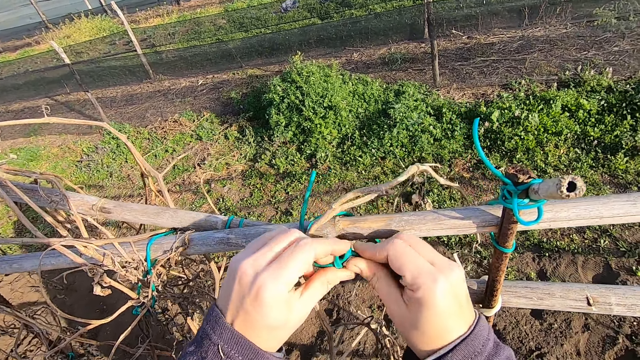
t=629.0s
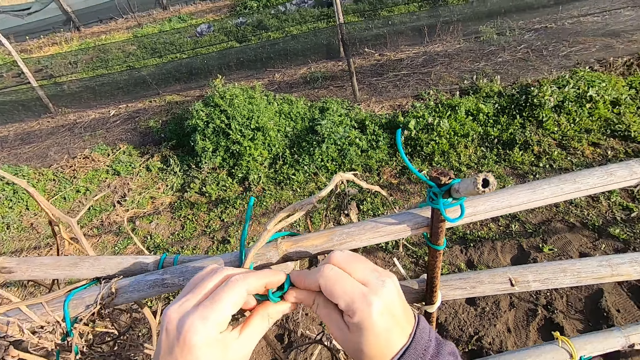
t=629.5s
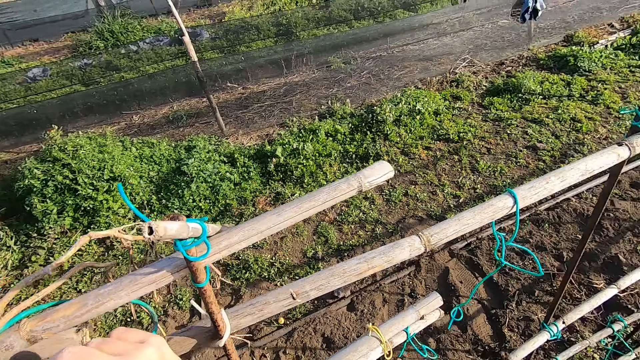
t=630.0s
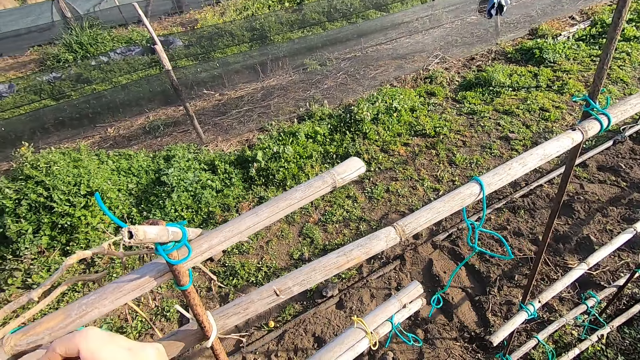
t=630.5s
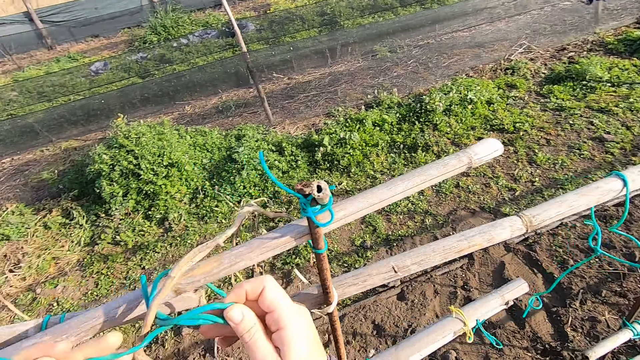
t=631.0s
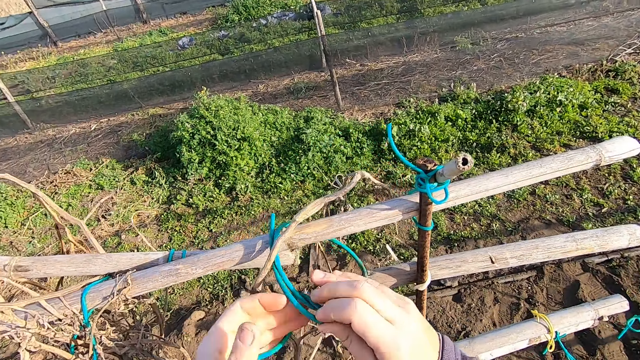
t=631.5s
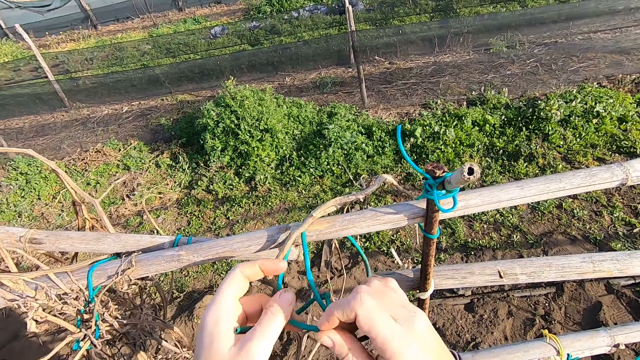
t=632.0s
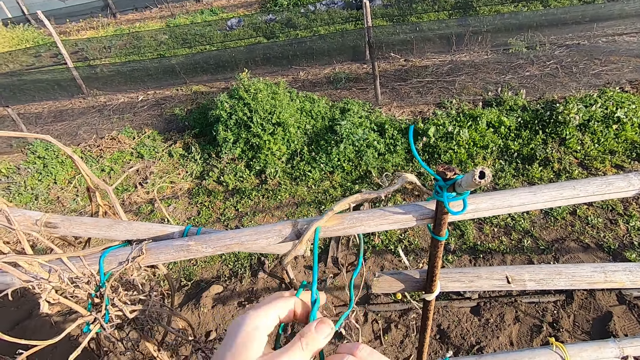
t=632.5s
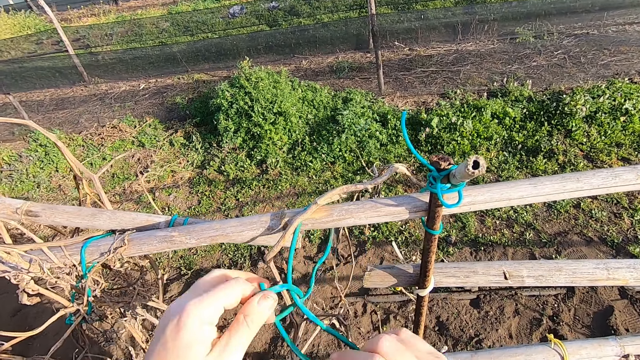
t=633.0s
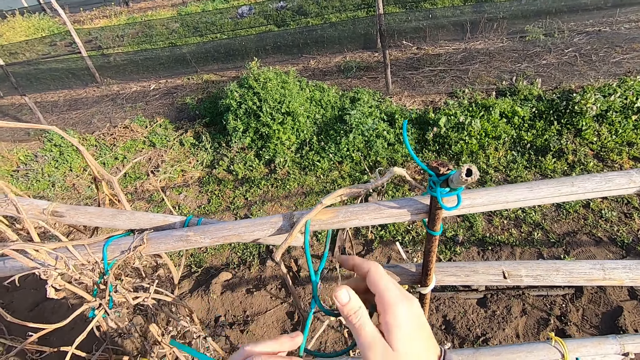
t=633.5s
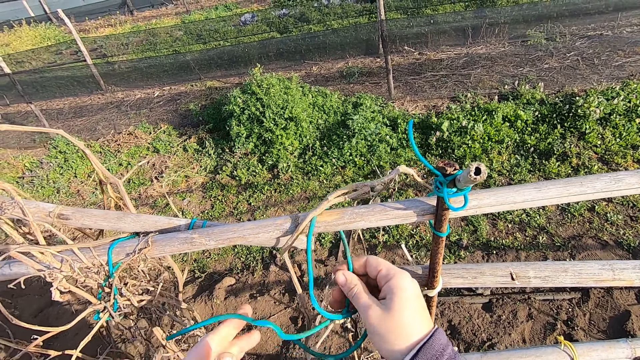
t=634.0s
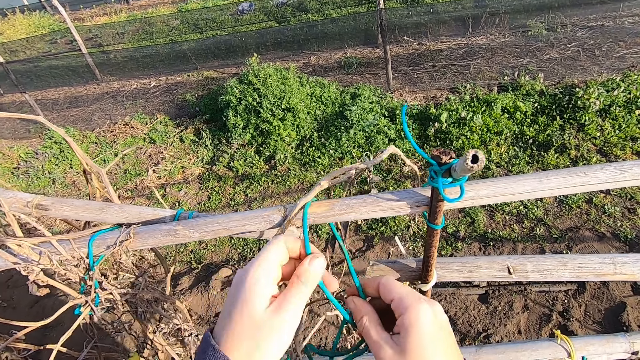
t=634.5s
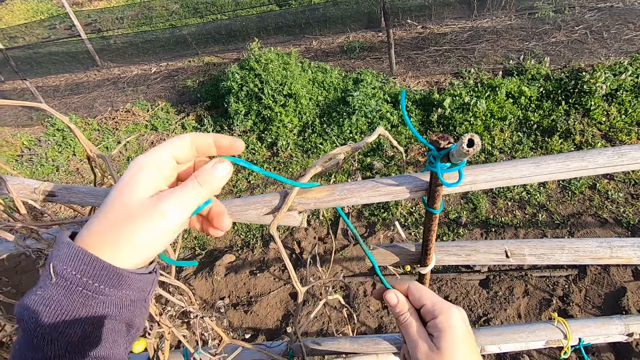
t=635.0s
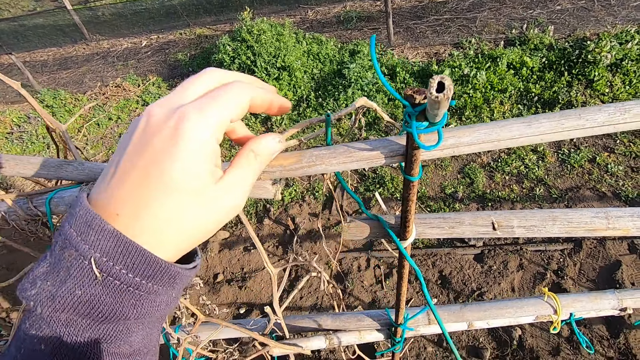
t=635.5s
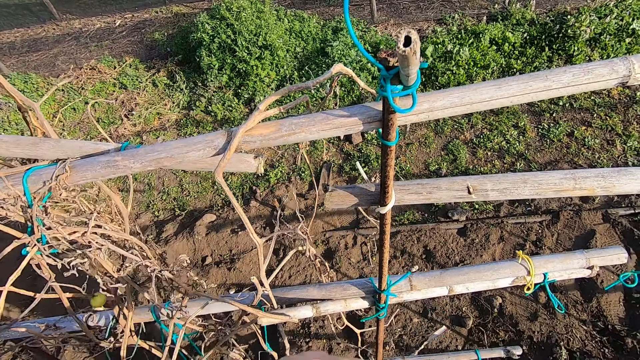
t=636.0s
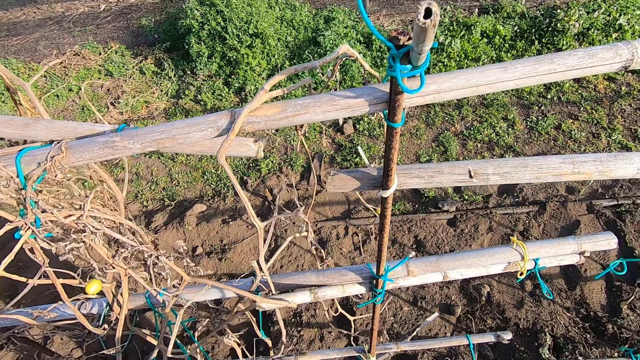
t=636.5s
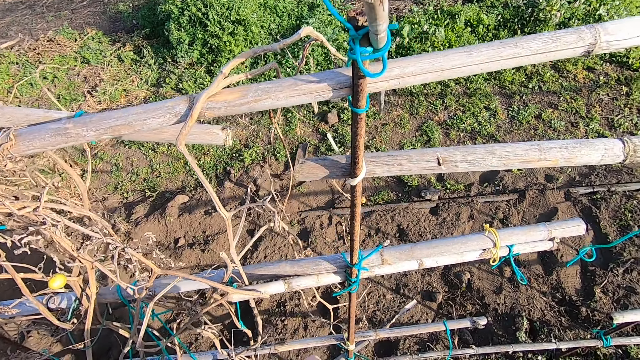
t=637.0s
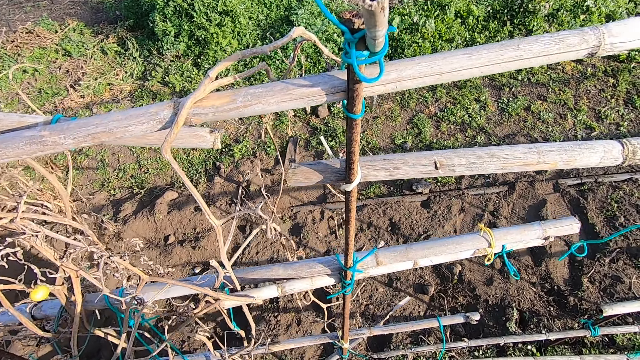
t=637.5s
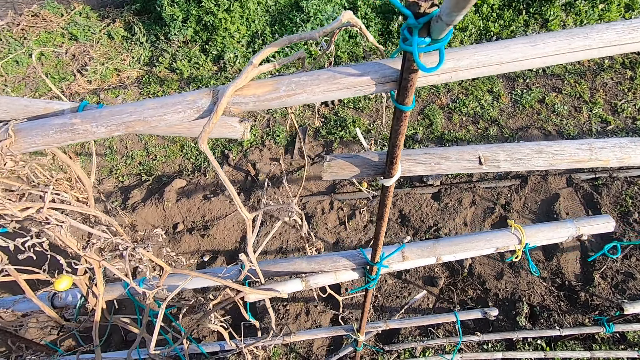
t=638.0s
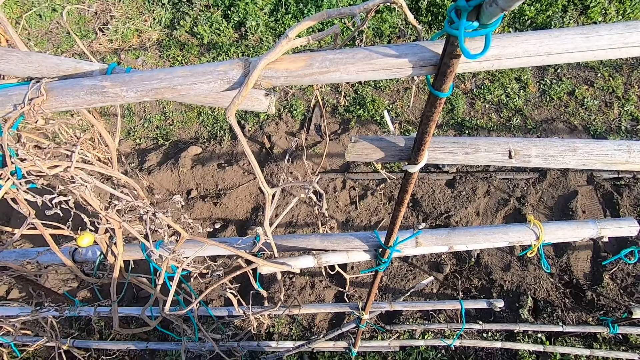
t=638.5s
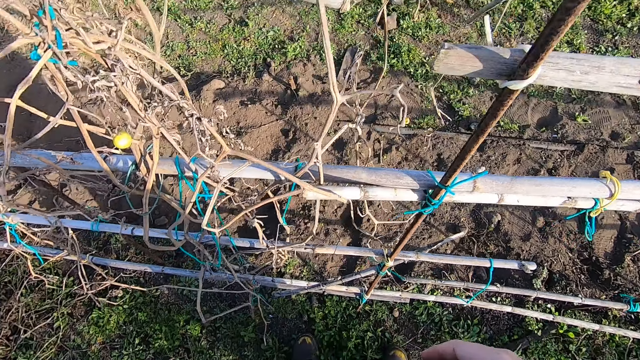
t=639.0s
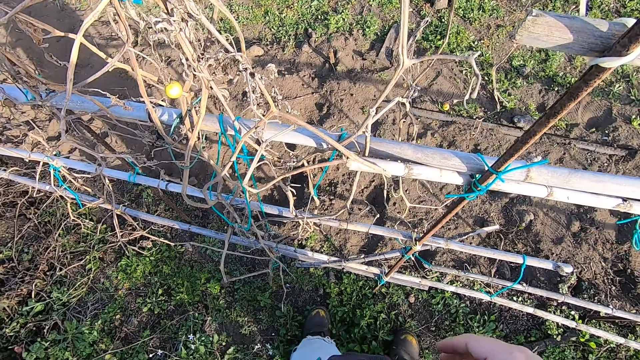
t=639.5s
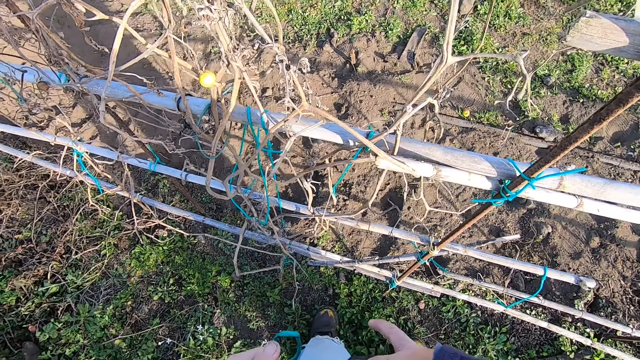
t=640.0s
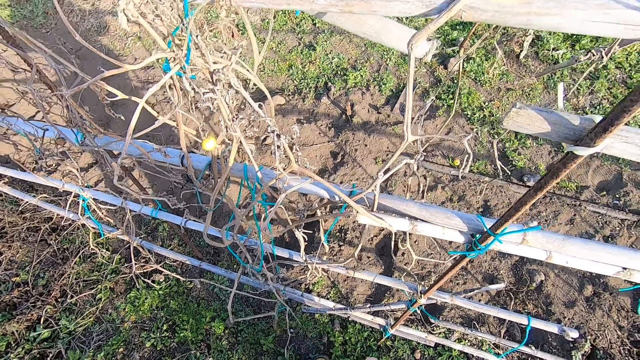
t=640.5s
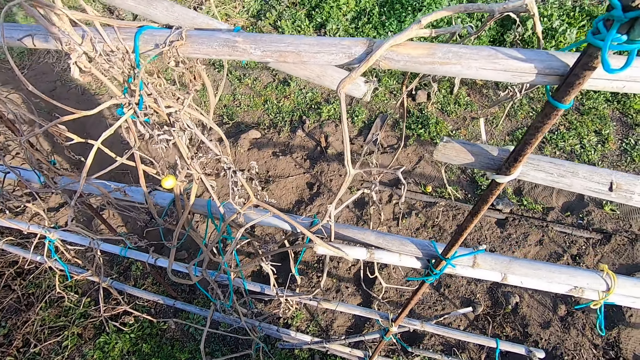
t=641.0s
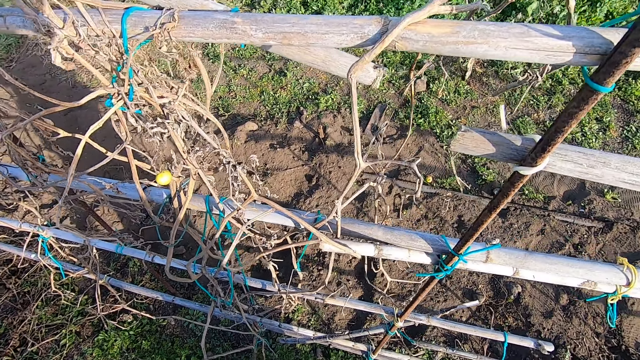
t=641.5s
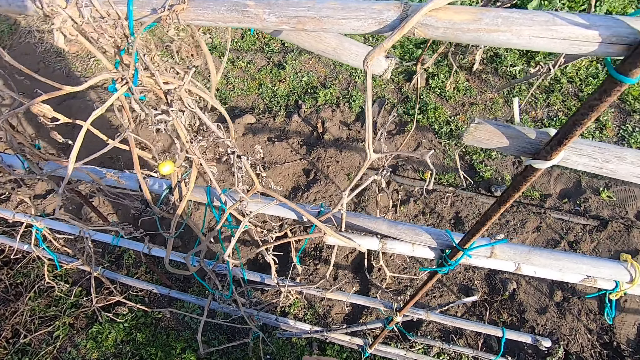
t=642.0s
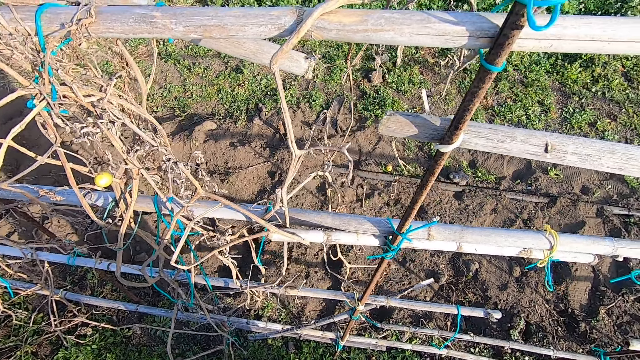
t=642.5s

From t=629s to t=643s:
The camera wearer looks around. He pulls the plastic cable from the tomato trellis. He looks around. He puts the plastic cable in his pocket.

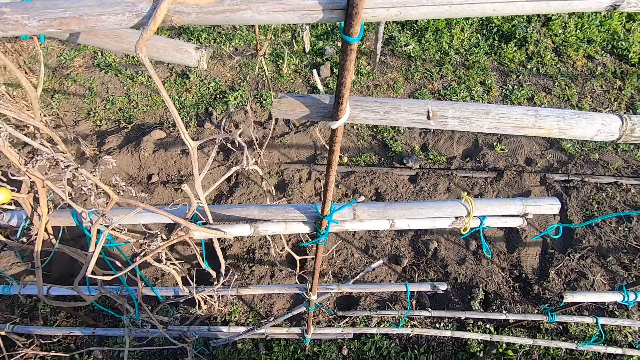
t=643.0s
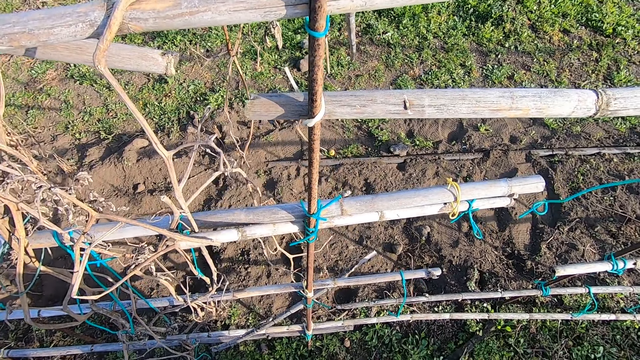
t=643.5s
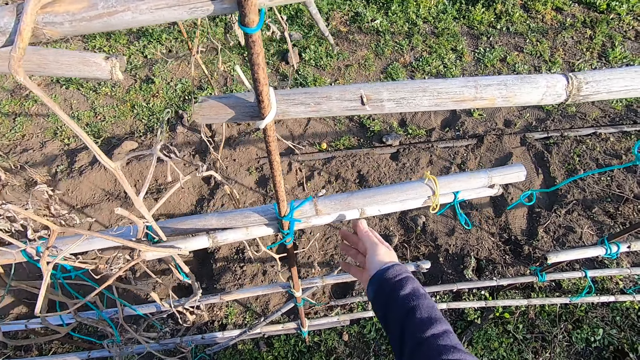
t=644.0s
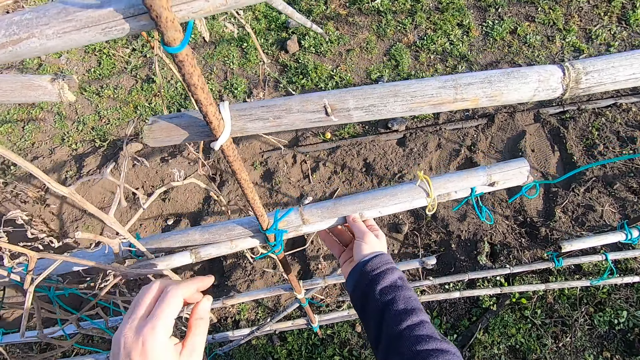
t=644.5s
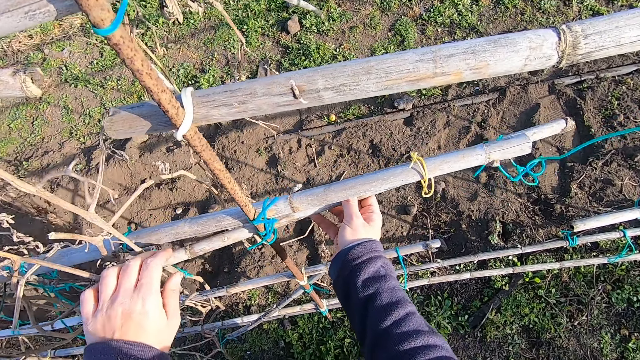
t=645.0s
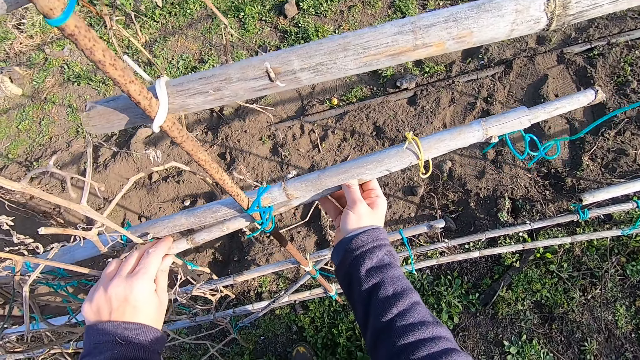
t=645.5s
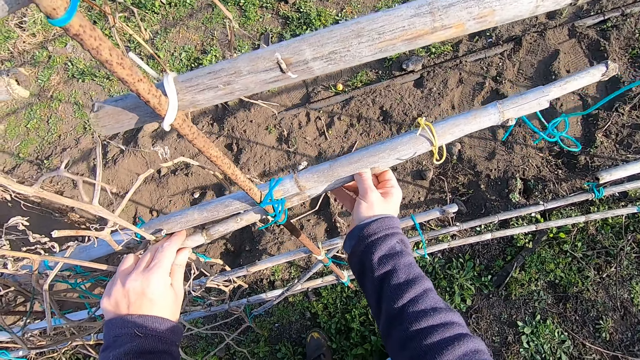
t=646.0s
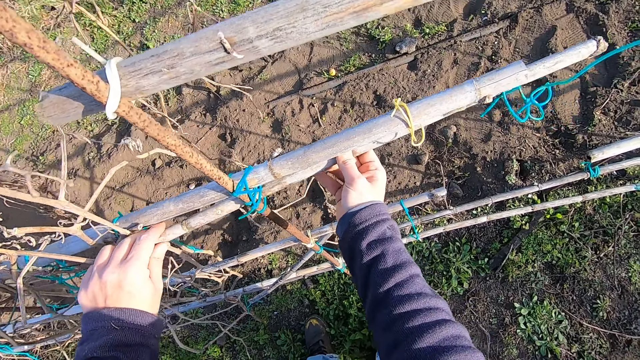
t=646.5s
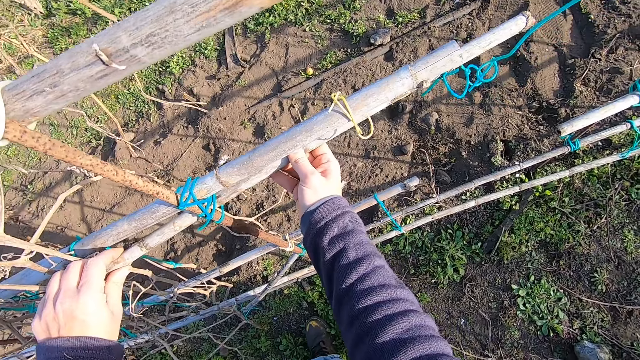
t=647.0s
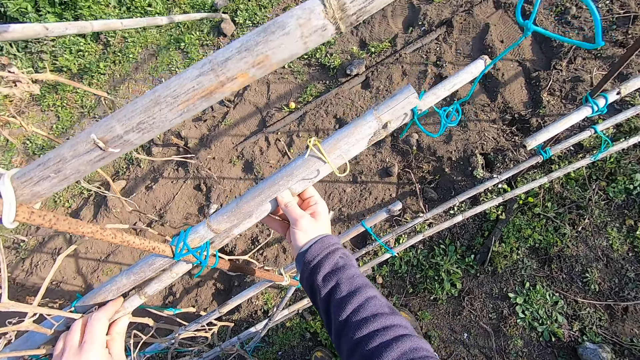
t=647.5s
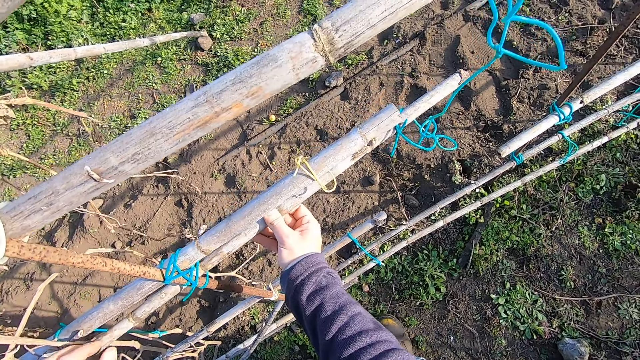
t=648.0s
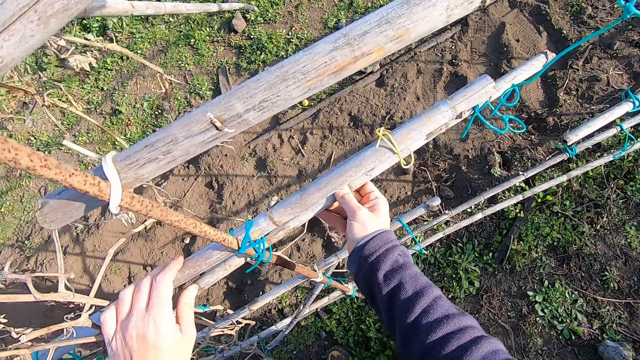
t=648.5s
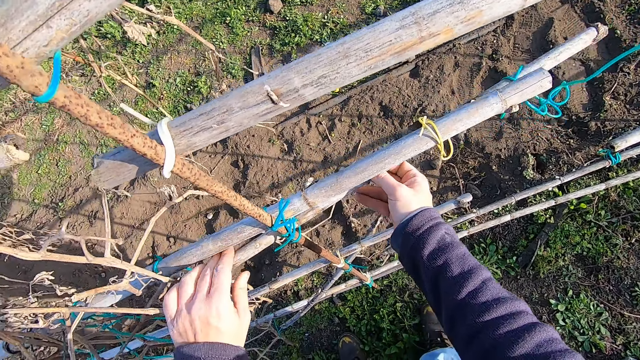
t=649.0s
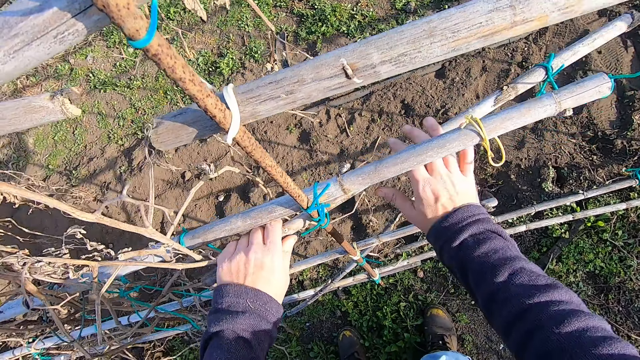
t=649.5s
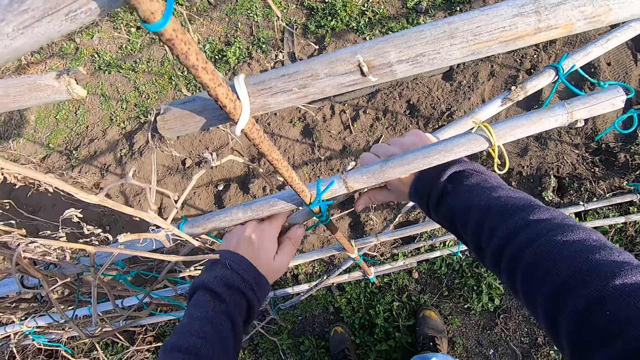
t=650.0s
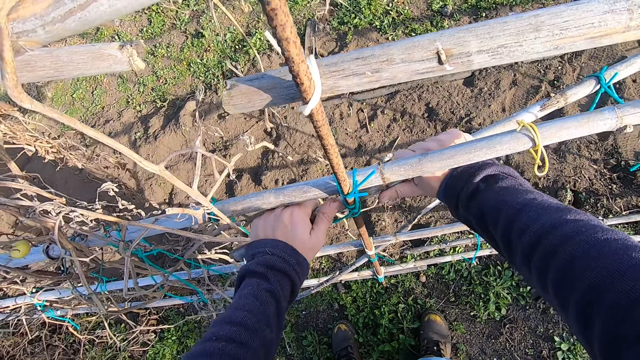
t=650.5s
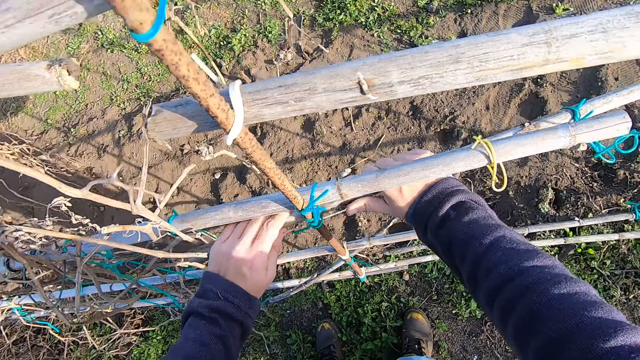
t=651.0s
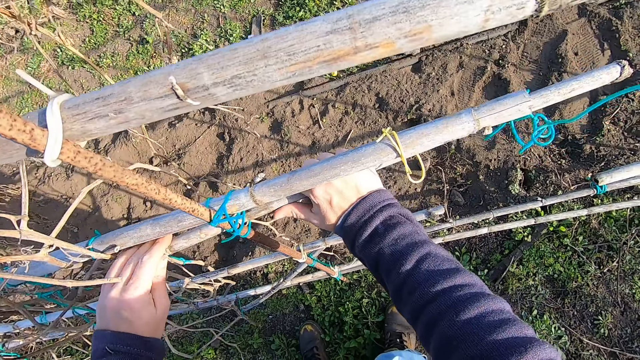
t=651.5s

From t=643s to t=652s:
The camera wearer removes one bamboo stick from the tomato trellis.
